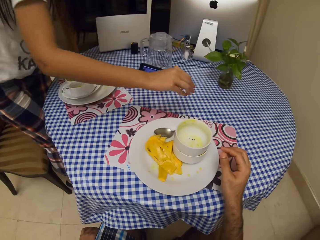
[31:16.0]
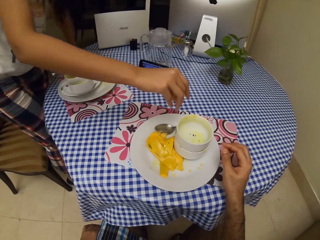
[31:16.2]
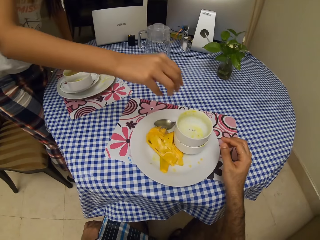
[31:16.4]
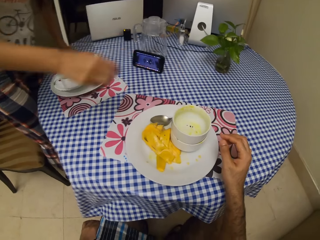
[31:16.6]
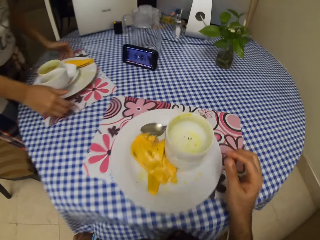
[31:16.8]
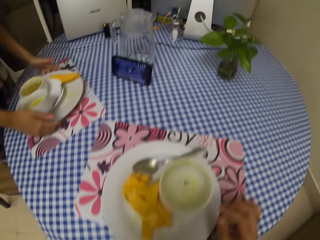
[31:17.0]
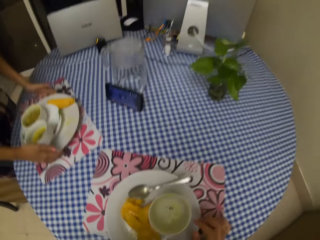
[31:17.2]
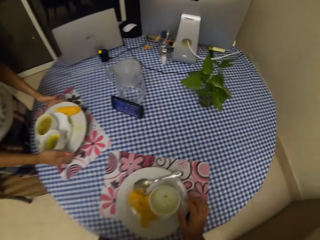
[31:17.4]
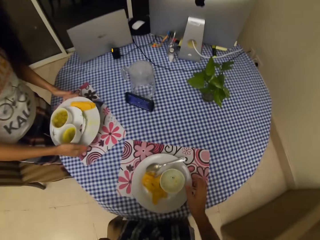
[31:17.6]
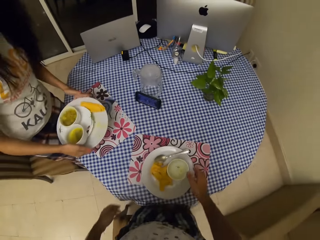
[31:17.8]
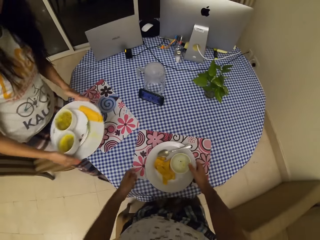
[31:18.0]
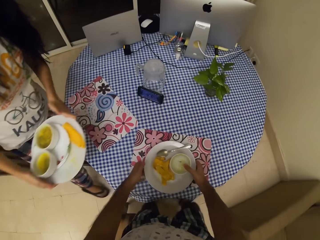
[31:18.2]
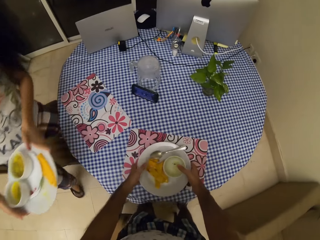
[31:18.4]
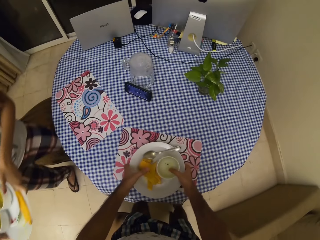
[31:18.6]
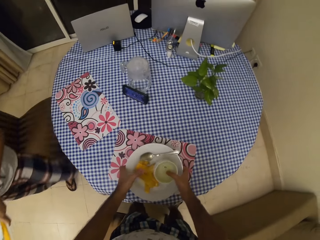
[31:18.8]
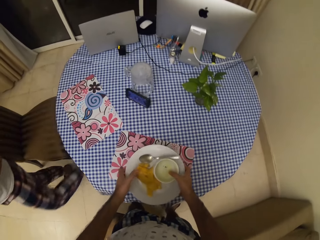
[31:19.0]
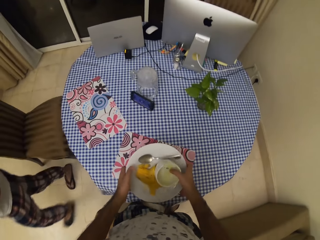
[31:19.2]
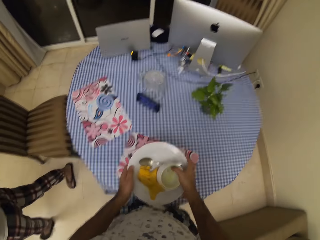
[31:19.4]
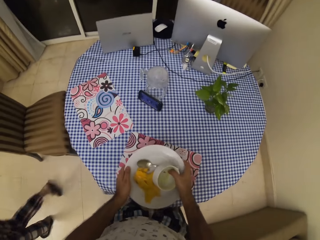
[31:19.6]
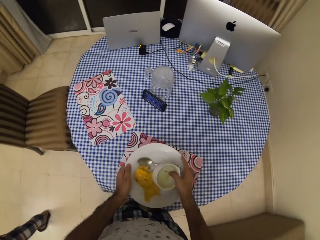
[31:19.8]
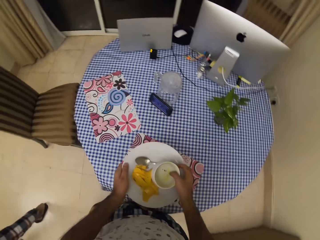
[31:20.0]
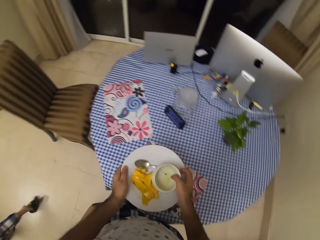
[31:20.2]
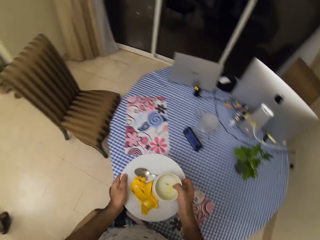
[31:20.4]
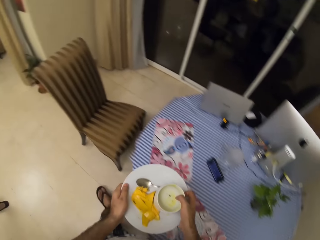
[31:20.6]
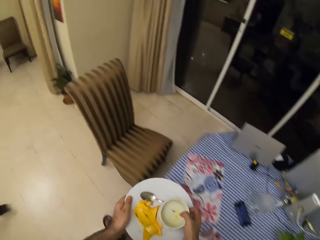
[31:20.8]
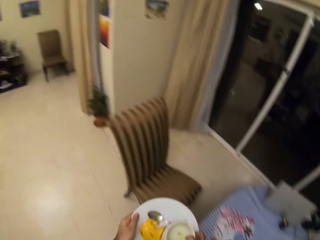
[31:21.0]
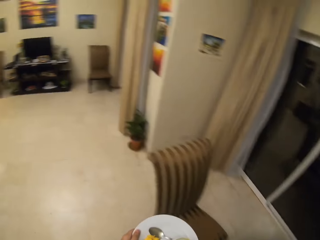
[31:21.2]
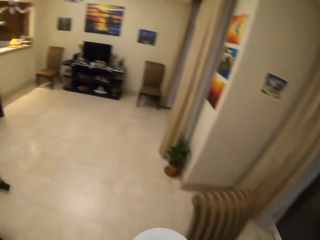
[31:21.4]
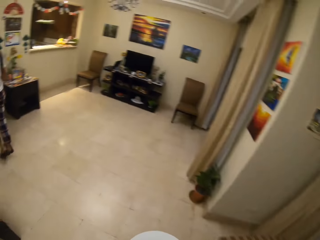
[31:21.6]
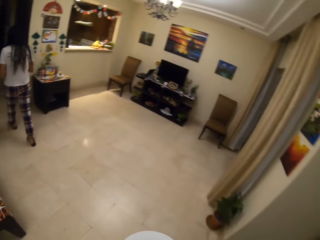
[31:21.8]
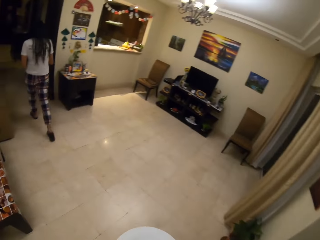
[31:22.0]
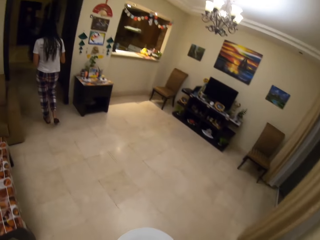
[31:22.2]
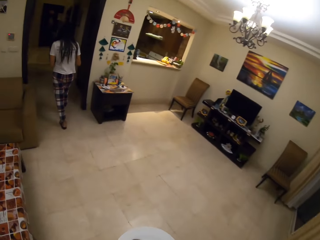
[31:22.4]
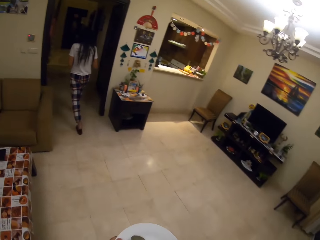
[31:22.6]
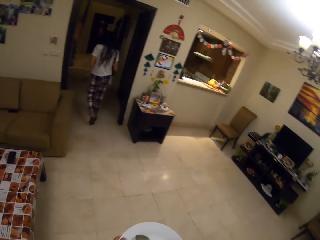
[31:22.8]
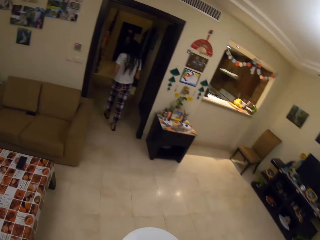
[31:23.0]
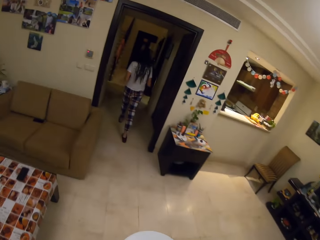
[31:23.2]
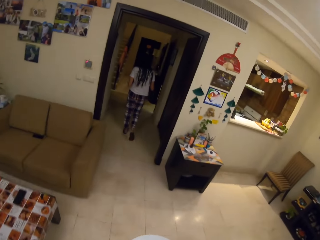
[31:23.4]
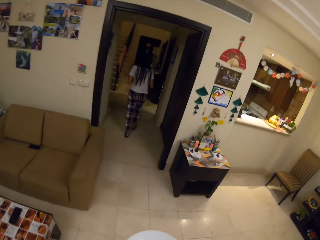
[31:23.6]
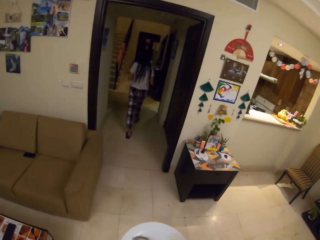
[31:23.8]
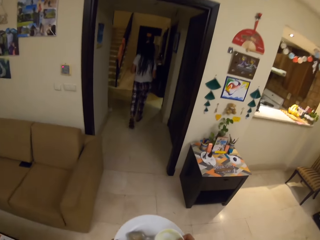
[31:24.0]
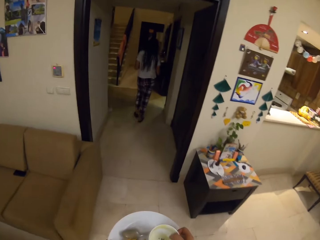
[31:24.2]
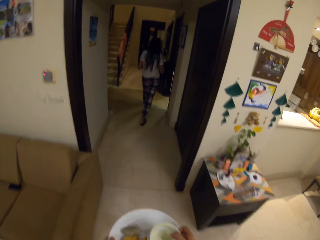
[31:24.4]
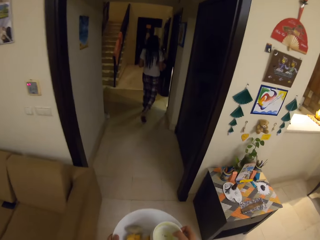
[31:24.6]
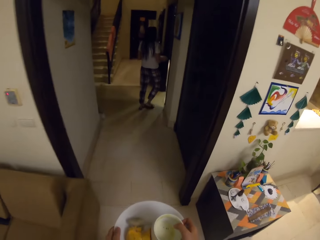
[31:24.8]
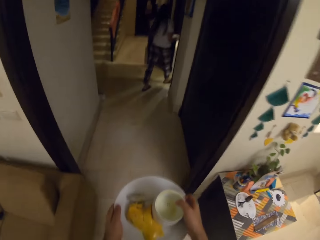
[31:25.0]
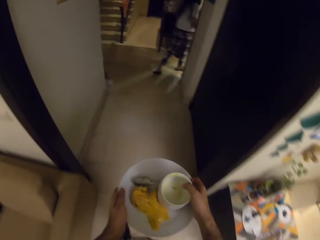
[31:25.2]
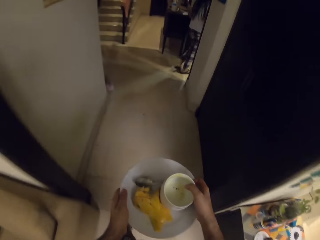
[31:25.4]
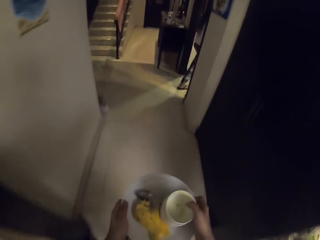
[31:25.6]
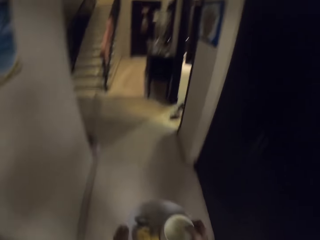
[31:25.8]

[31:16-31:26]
A woman picks dirt on the table. She drops the dirt in a bowl. The camera wearer stands up. The woman picks utensils. The woman walks around in the house. The camera wearer picks utensils. They walk around in the house.

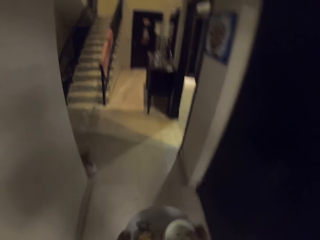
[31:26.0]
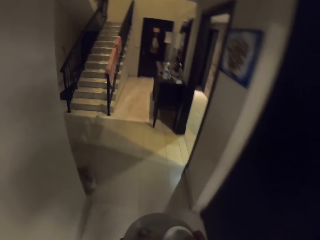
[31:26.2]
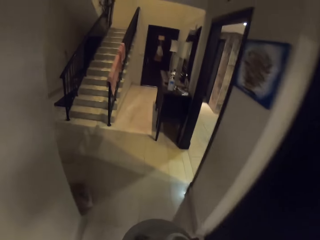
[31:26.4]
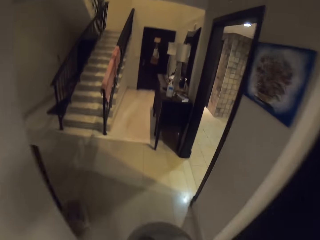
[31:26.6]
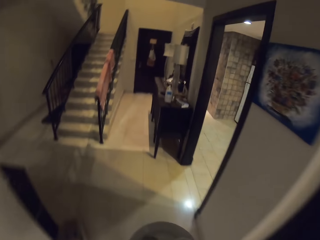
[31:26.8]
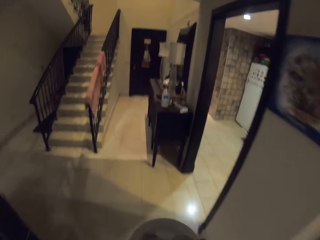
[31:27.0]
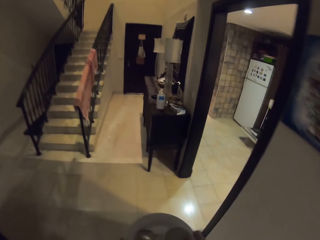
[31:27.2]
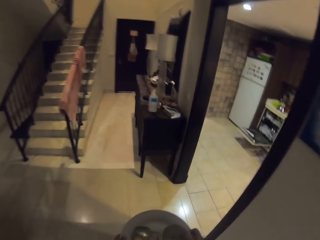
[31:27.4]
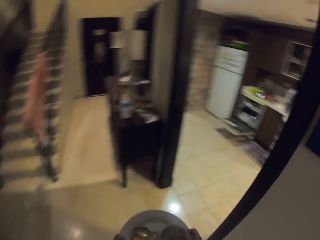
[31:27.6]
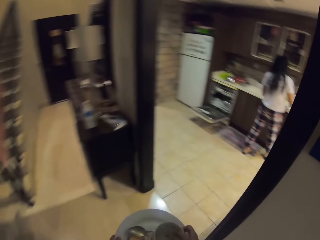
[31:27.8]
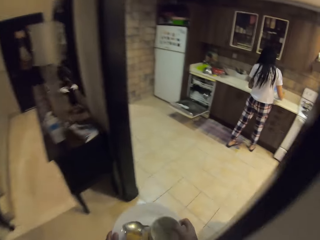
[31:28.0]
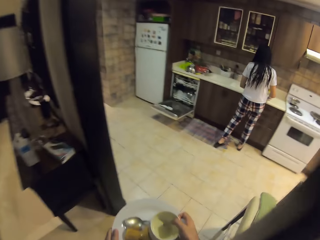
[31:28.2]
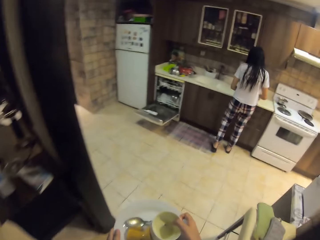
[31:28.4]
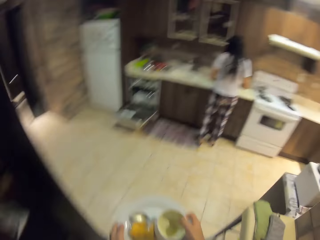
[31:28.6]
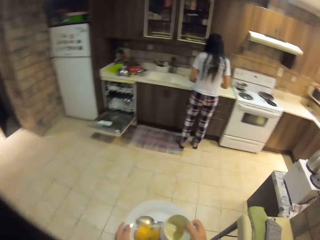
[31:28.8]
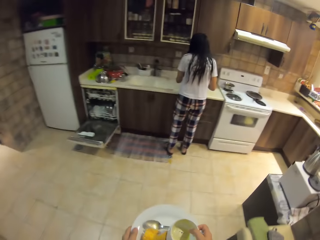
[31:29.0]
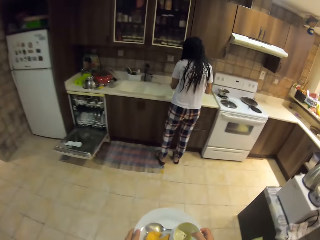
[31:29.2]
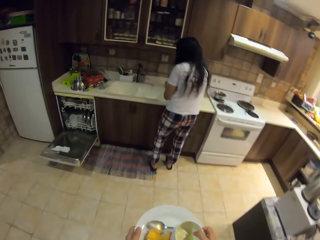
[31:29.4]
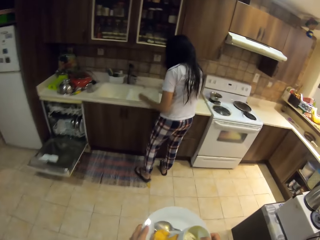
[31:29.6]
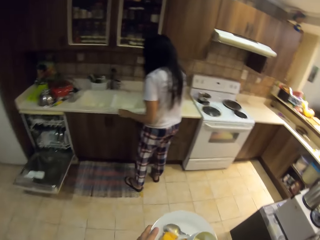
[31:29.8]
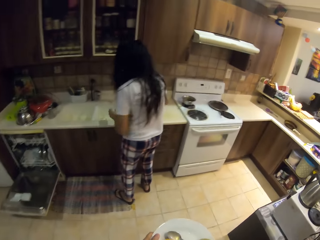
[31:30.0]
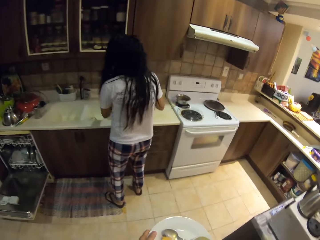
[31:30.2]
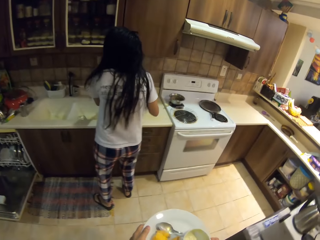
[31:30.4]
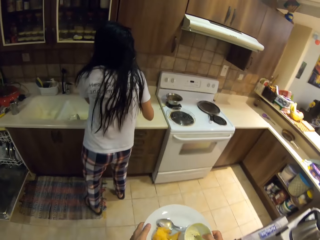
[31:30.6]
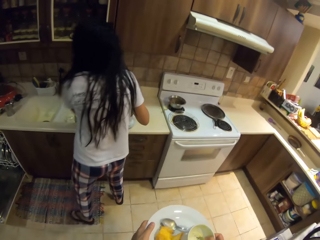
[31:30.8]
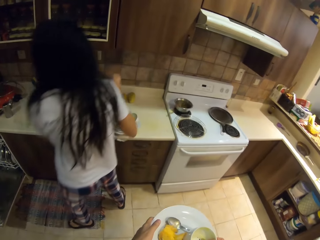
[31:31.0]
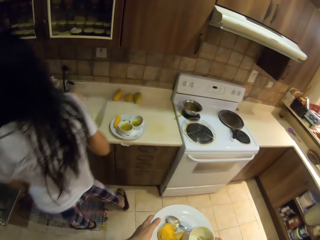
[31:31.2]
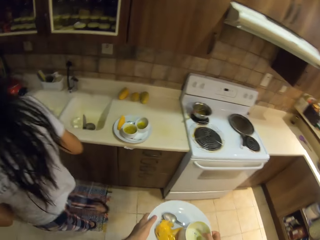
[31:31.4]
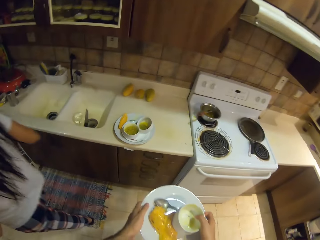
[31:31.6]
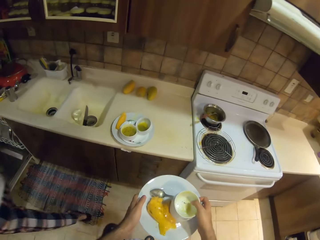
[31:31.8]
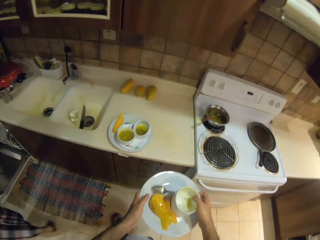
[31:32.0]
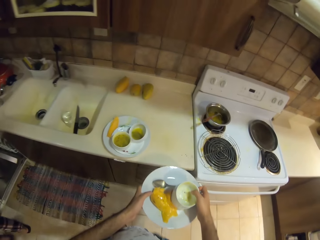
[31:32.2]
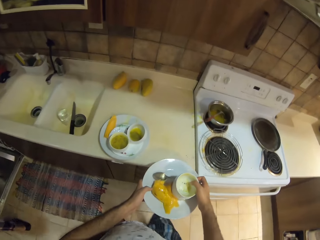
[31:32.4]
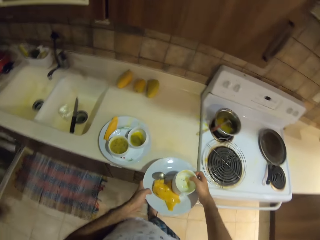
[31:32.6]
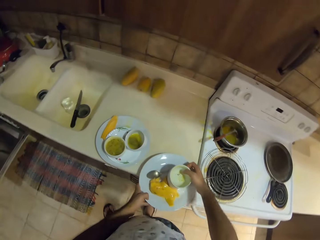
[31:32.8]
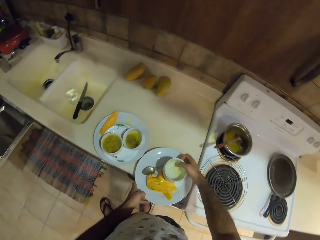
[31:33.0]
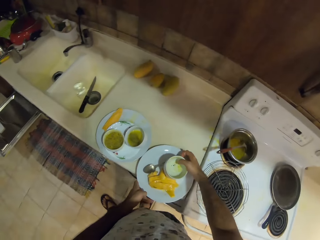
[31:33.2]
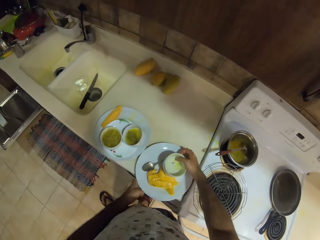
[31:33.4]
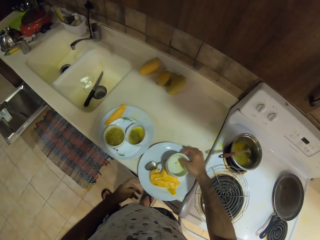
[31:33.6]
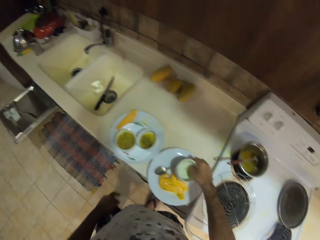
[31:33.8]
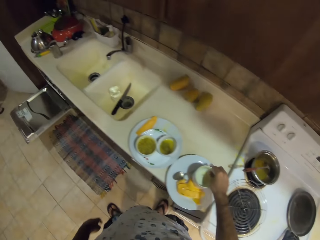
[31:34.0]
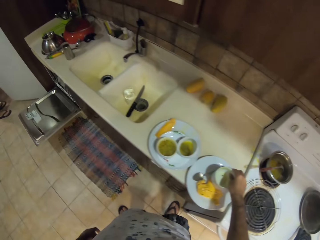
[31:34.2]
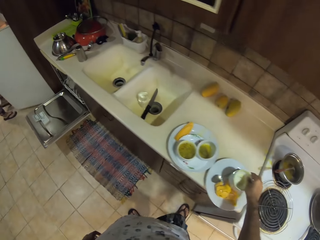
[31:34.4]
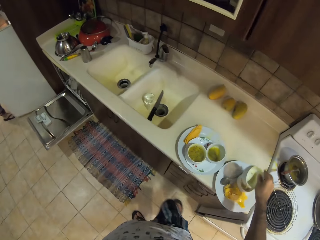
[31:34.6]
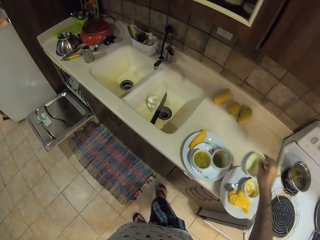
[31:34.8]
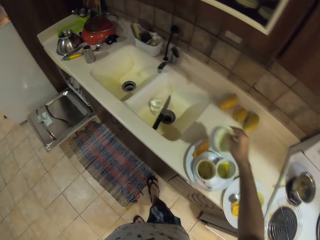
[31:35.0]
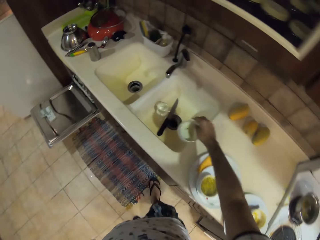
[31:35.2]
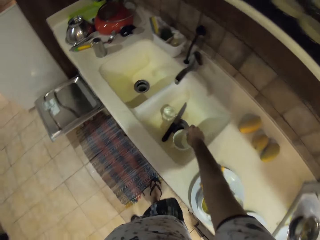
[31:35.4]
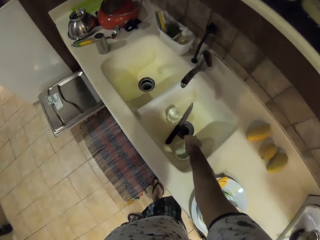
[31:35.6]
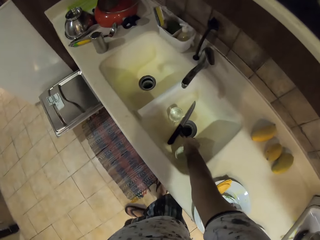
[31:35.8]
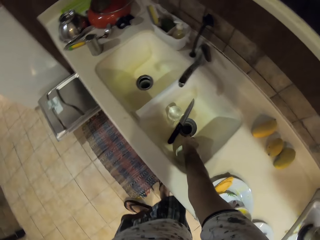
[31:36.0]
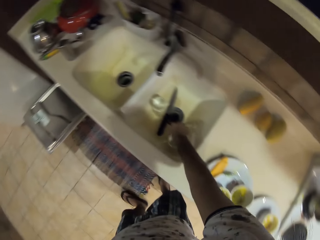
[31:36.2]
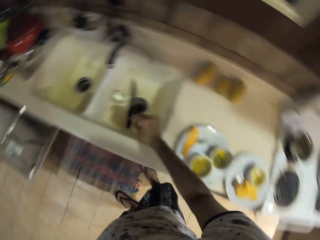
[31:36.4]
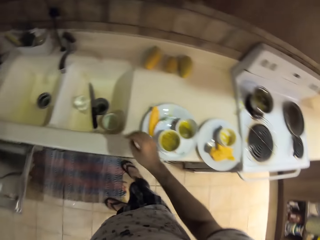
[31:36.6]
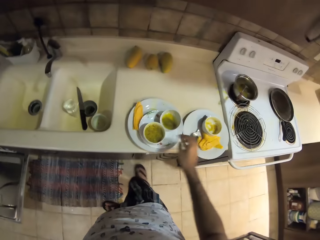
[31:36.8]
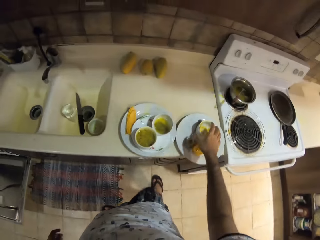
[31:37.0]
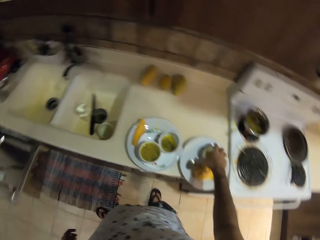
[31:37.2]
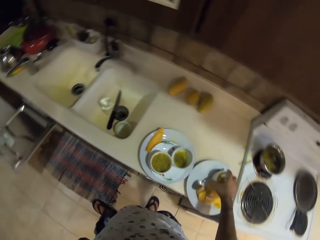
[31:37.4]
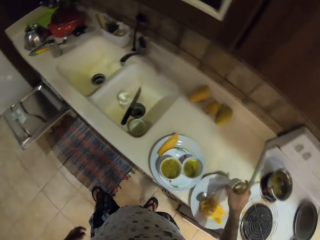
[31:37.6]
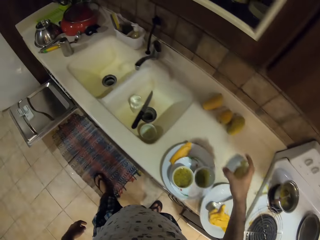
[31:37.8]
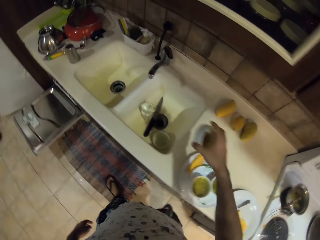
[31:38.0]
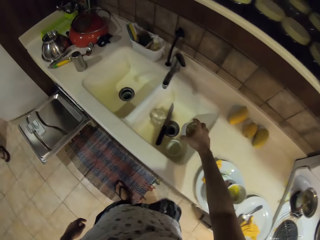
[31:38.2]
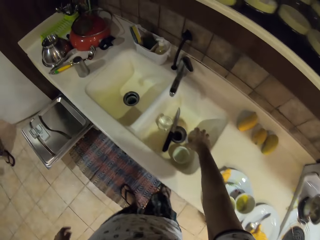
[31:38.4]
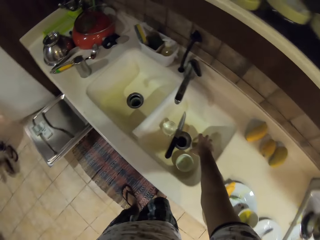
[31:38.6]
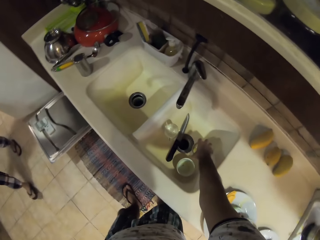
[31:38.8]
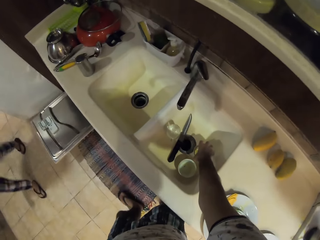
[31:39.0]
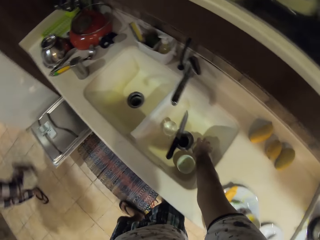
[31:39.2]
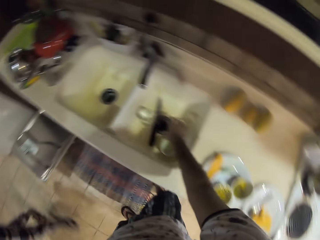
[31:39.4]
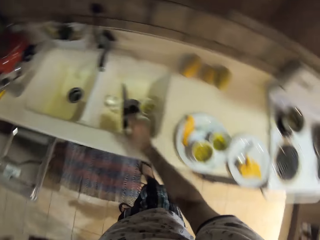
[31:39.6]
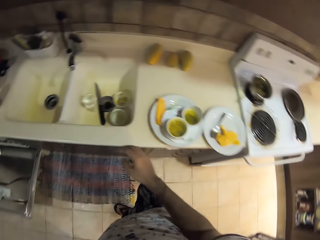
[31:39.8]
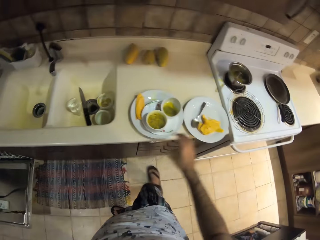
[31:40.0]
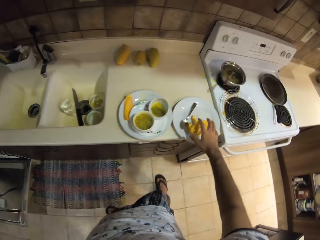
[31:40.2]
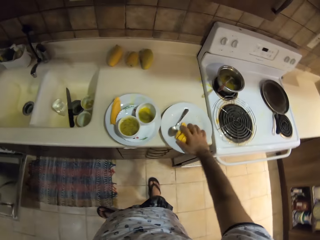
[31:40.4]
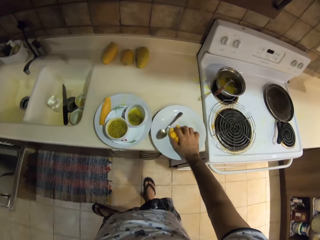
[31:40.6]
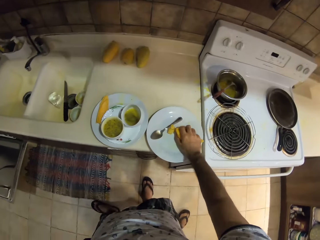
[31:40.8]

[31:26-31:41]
A woman puts utensils on a kitchen counter. The camera wearer walks around in the kitchen. They put utensils on the kitchen counter. They pick up a bowl. They put the bowl in a sink. They pick up another bowl. They put the bowl in the sink.
